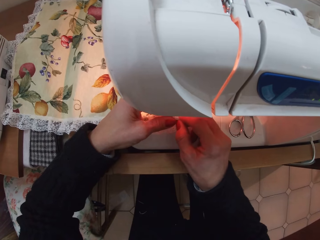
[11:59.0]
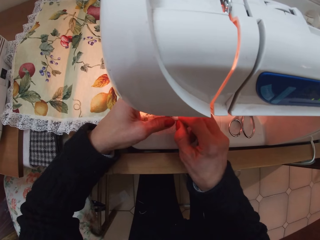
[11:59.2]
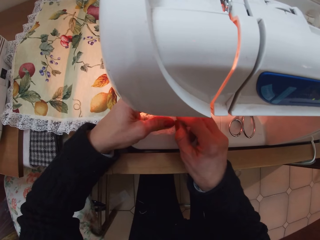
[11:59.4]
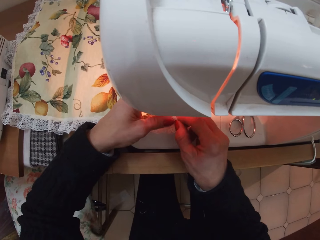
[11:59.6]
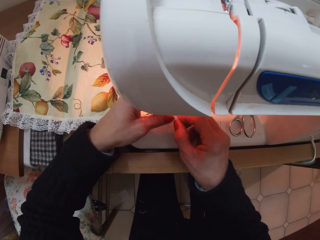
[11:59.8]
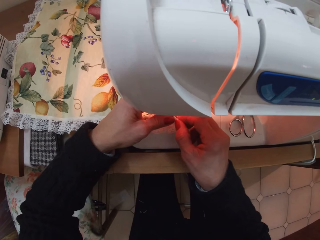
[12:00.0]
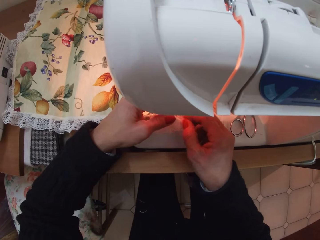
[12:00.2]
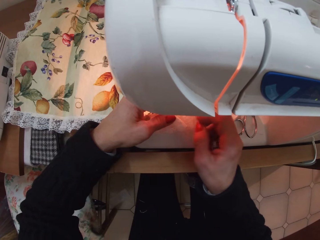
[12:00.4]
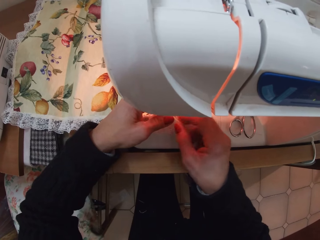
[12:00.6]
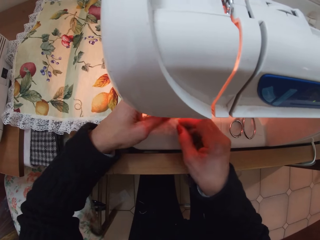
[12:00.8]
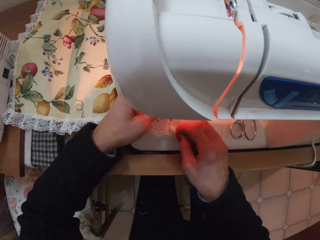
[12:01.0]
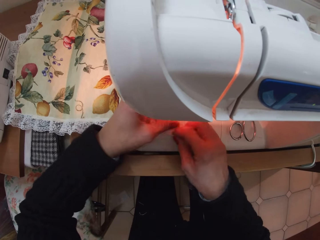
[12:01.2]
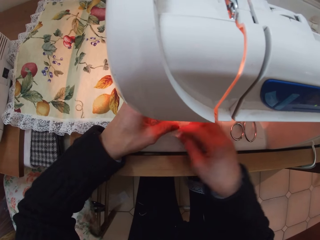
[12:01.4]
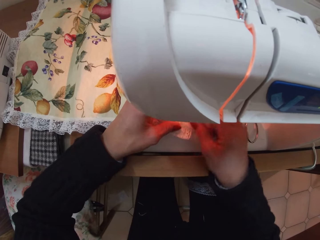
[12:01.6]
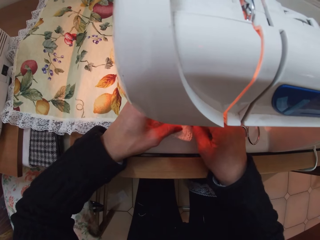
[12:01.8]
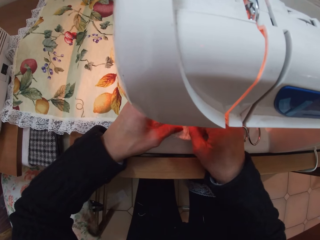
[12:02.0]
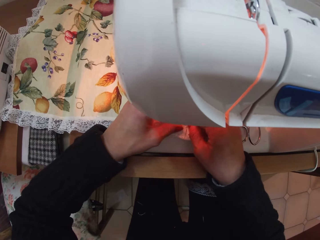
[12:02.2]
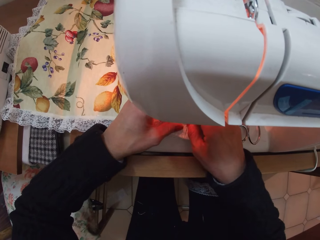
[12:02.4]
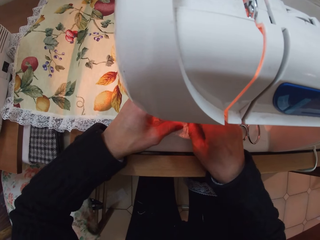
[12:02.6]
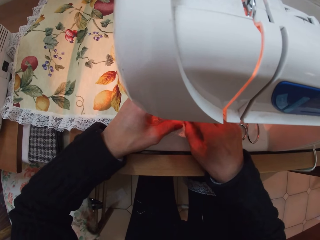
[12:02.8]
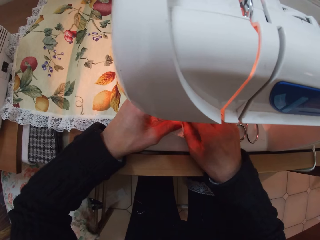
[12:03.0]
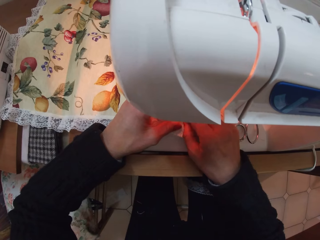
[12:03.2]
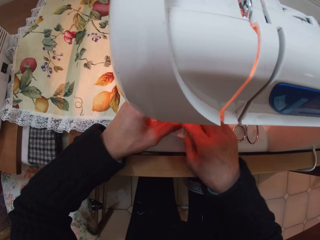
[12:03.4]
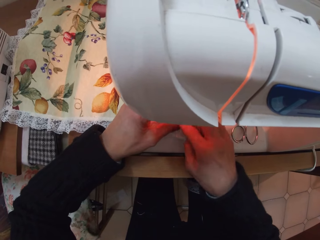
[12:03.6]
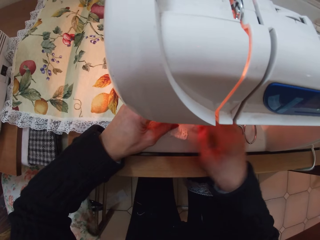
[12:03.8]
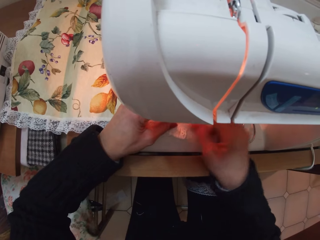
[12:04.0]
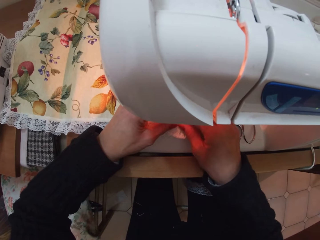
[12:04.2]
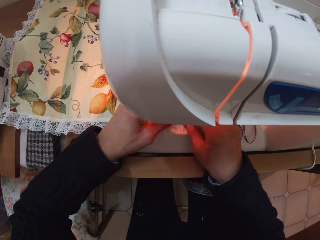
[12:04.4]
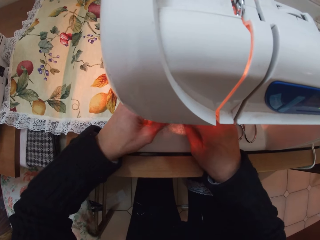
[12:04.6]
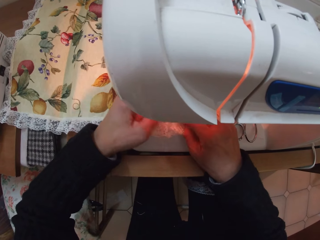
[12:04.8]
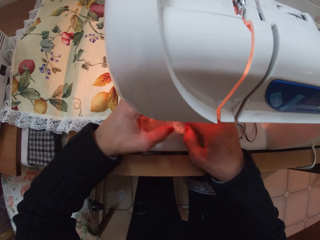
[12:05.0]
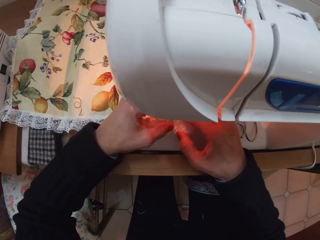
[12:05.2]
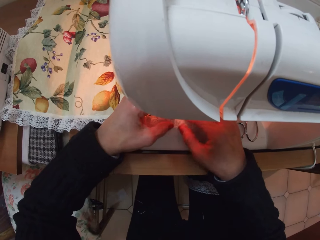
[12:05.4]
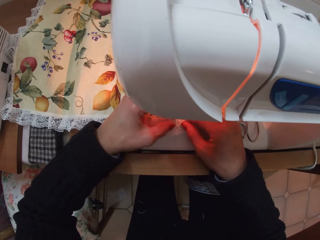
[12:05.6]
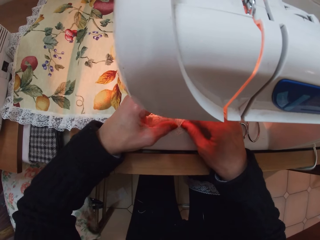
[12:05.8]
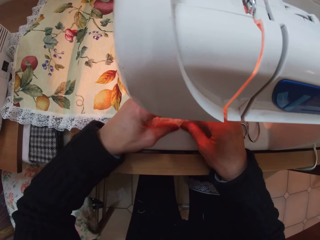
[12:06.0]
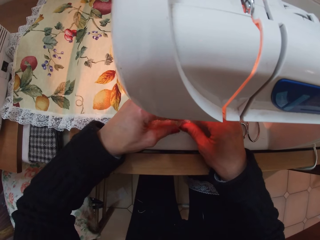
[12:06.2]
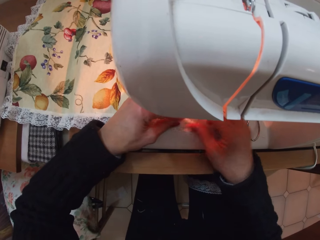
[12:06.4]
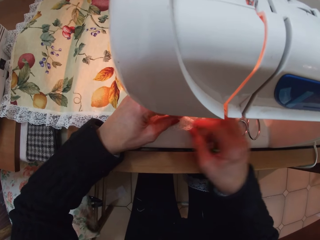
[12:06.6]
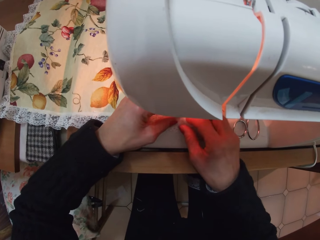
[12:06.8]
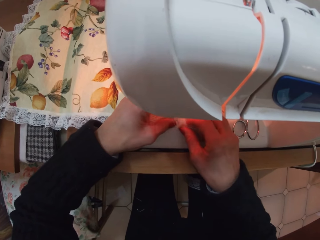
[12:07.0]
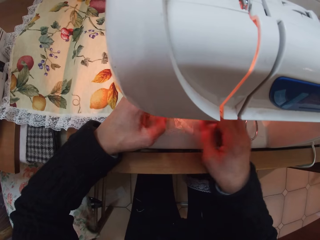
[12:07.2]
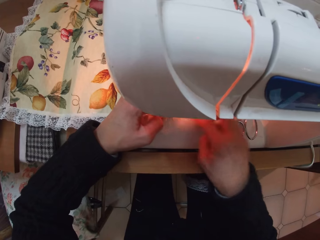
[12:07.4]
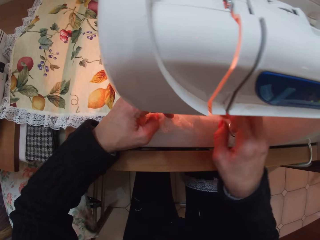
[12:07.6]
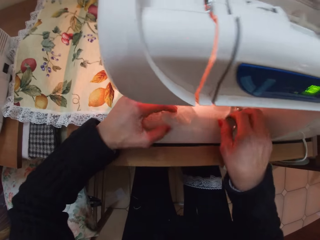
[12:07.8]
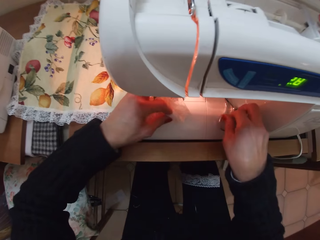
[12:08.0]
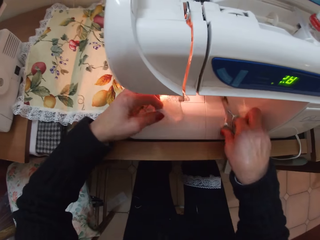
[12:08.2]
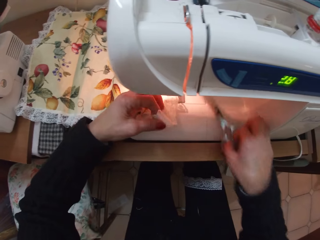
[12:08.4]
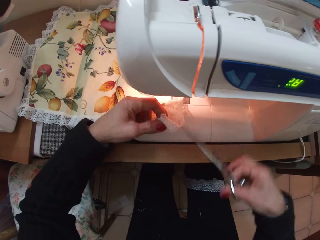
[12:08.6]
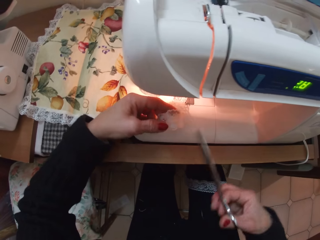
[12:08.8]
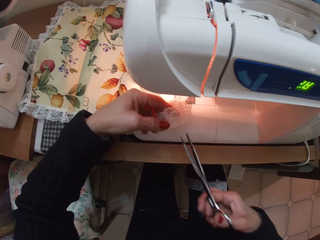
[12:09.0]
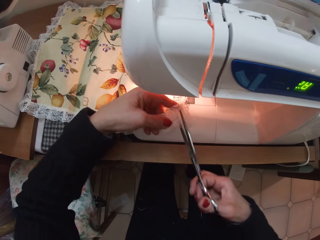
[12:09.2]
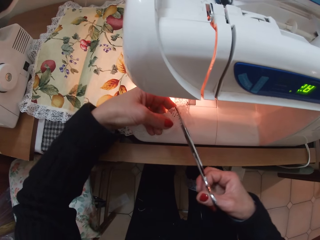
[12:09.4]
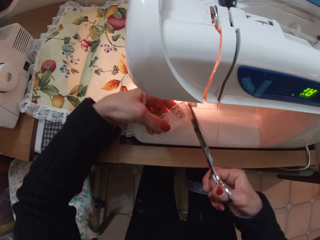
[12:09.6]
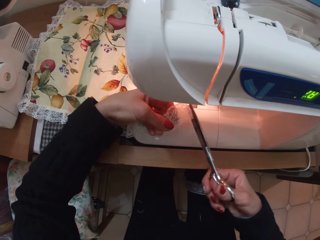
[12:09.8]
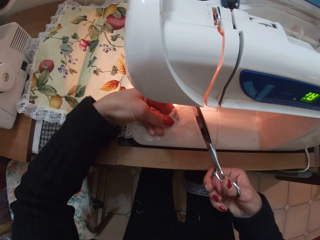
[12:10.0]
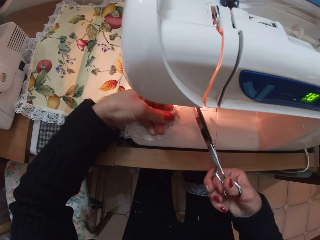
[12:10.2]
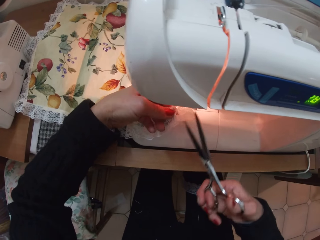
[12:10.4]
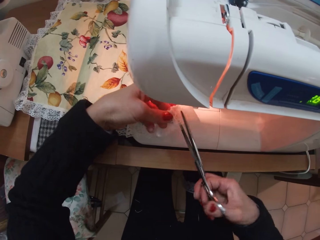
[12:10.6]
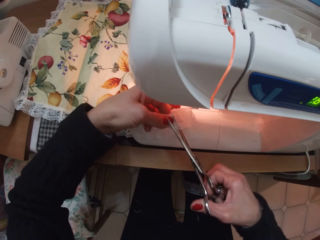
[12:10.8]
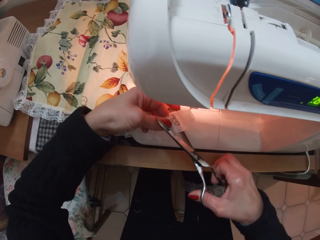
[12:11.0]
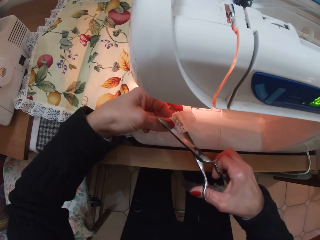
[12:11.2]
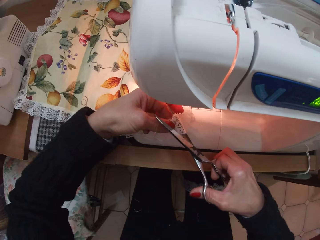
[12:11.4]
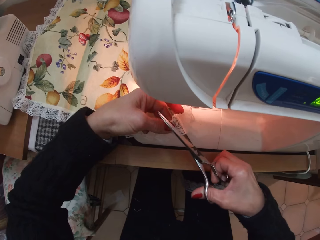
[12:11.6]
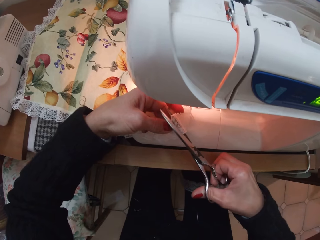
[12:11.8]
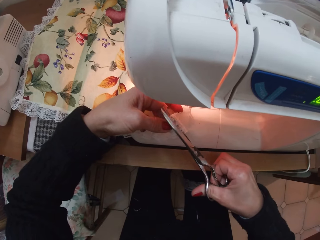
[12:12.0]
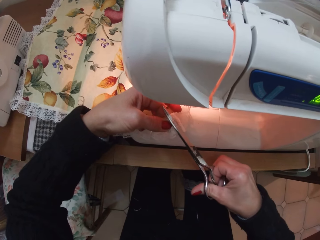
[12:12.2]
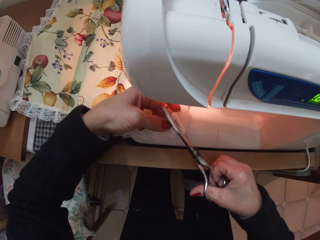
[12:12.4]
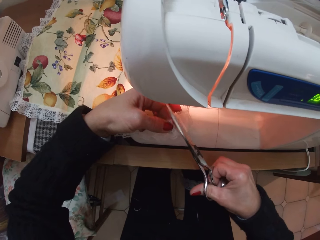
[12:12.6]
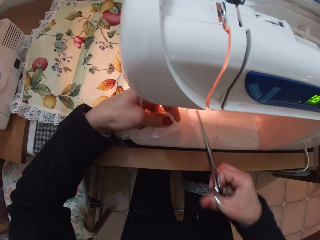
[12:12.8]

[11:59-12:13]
The camera wearer picks up the pair of scissors with her right hand. She picks up the lace with her left hand. She cuts the lace with the scissors in her right hand.

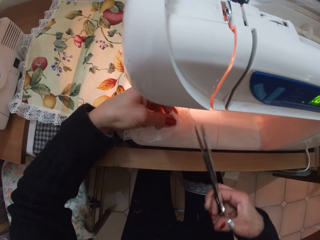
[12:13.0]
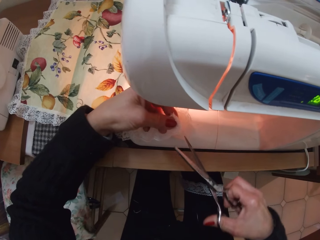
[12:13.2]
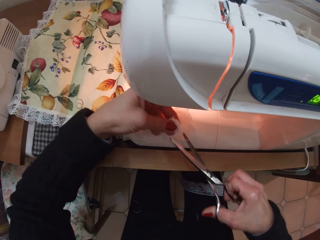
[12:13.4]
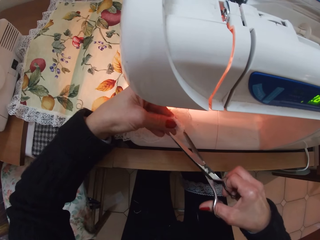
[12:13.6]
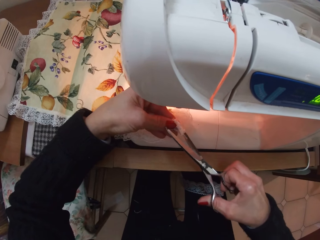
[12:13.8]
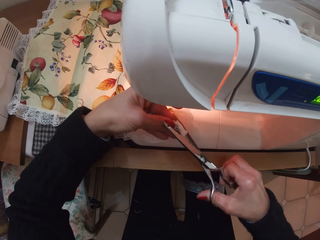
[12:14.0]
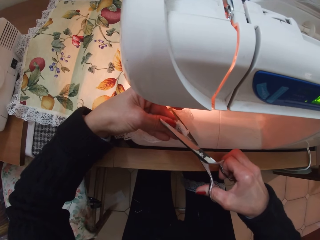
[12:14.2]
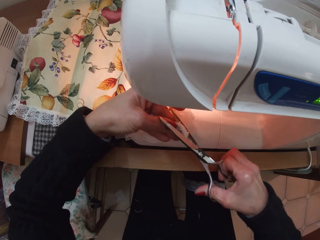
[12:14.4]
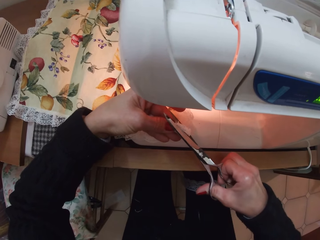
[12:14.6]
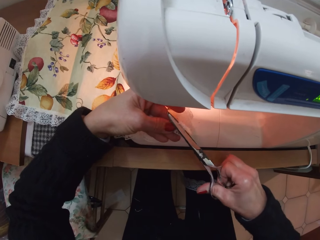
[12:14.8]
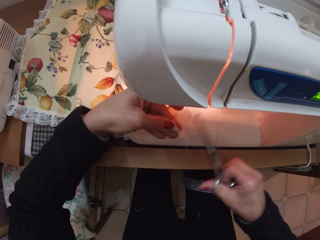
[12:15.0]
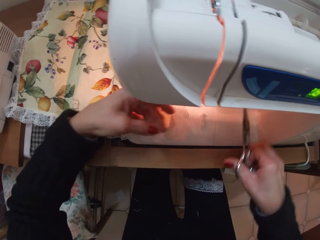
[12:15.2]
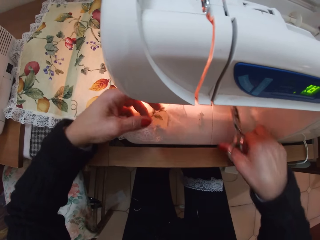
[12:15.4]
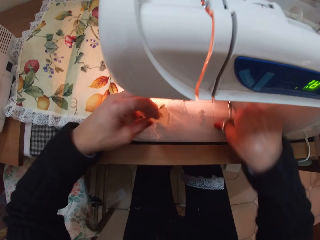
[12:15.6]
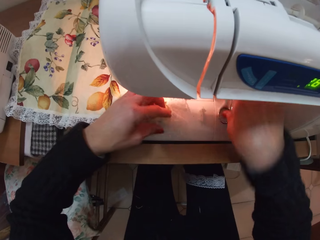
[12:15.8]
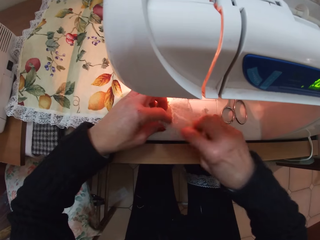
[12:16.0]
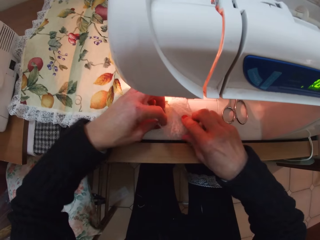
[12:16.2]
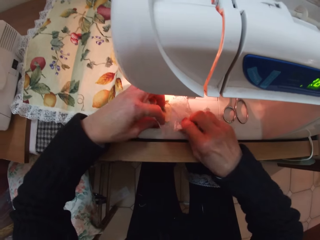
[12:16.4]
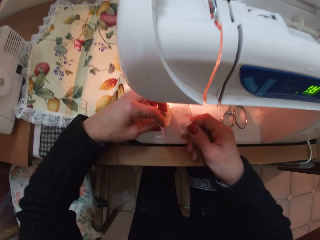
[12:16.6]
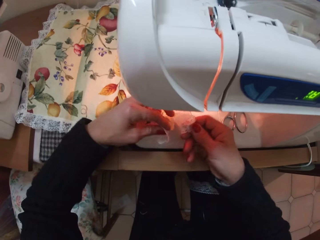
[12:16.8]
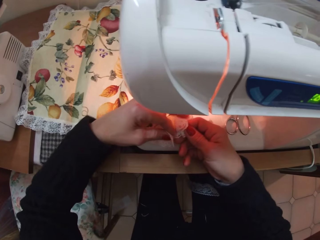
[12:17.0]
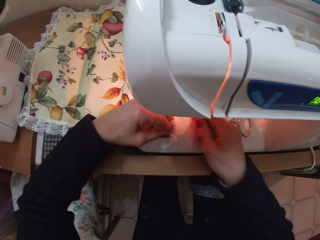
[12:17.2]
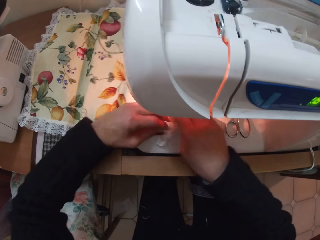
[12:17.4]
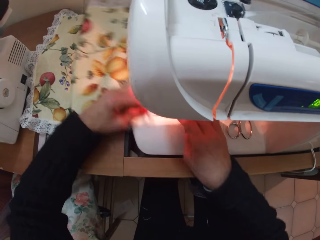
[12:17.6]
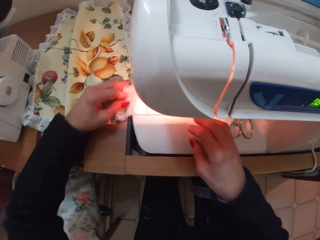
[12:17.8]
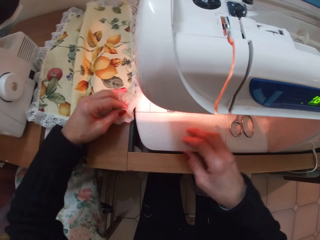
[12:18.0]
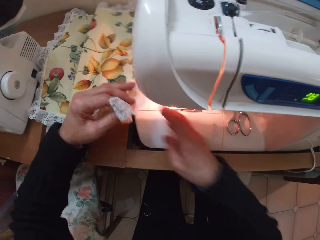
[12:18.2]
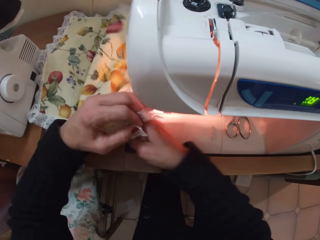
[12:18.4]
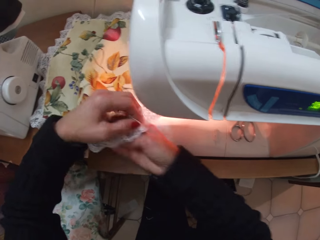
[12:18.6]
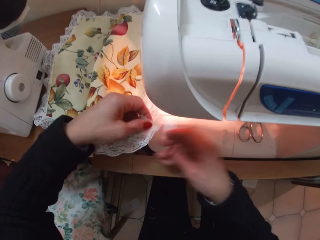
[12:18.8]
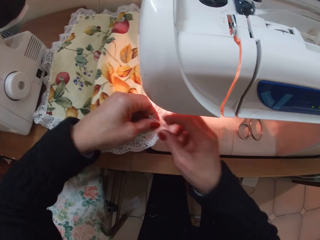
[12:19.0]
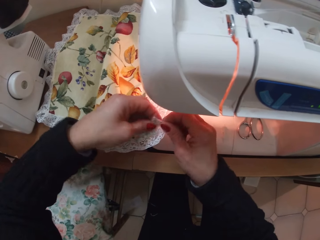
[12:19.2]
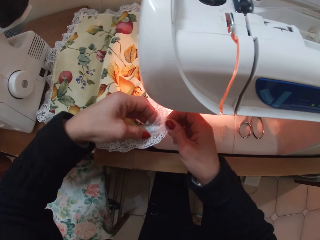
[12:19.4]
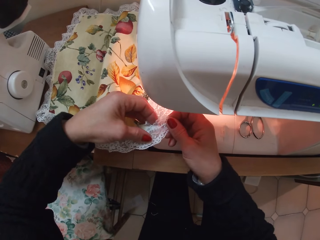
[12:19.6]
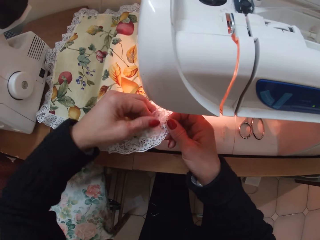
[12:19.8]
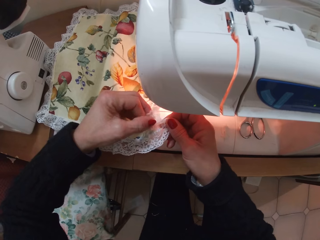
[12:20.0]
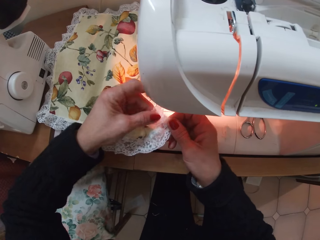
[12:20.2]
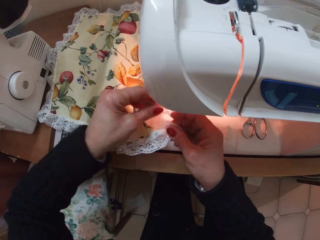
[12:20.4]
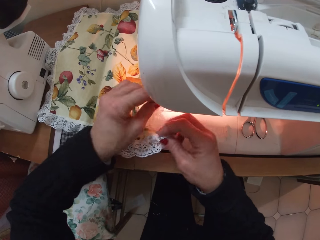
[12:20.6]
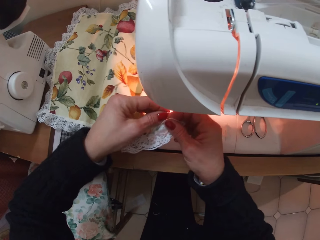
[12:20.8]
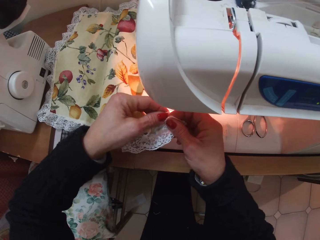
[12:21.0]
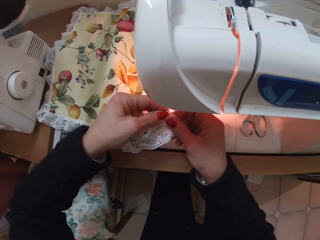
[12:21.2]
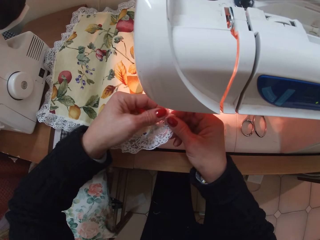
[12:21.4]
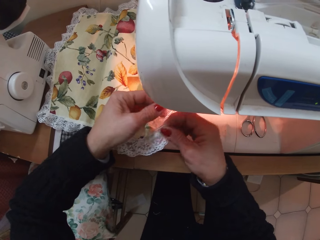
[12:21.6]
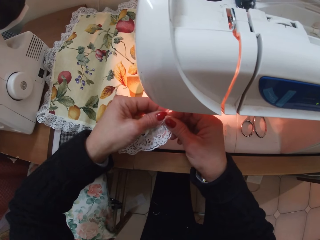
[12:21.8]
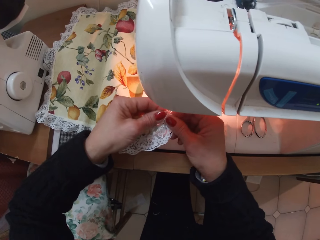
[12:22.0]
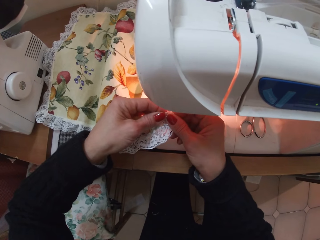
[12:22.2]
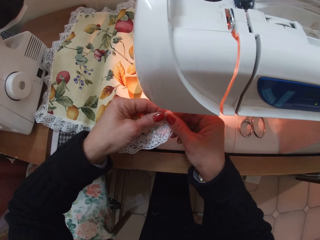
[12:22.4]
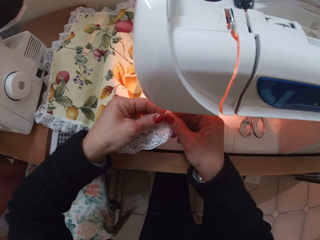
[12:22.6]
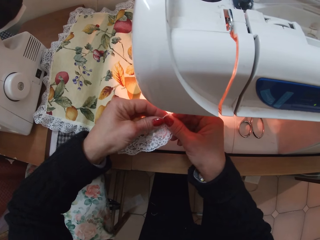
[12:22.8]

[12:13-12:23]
The camera wearer drops the scissors in her right hand. She picks up the edges of the lace with both hands. She resets the angles of the cloth. She holds both edges with her left hand. She adjusts the cloth with her left hand. She adjusts the cloth with her right hand. She picks up an edge of the lace with her right hand. She holds an edge of the lace with her left hand. She brings the edges of the lace together with both hands.
